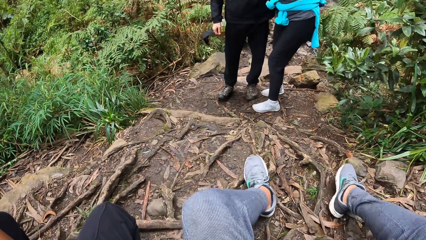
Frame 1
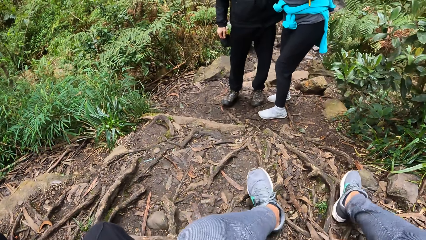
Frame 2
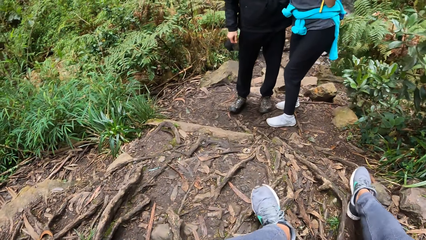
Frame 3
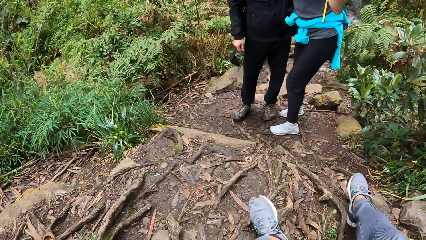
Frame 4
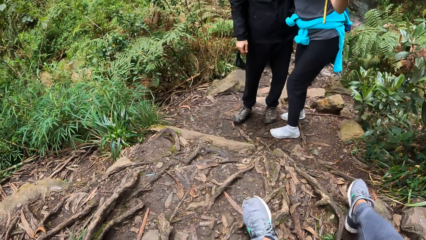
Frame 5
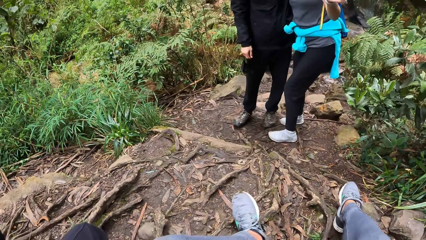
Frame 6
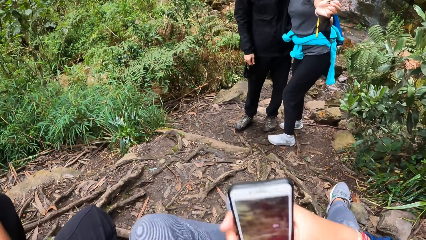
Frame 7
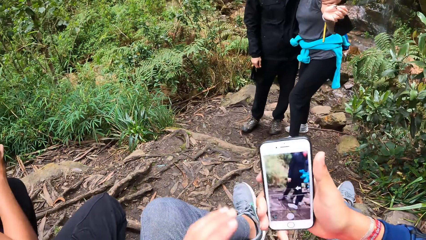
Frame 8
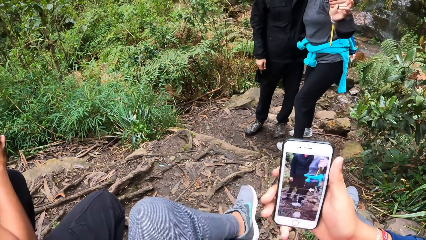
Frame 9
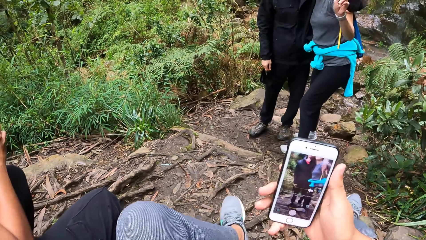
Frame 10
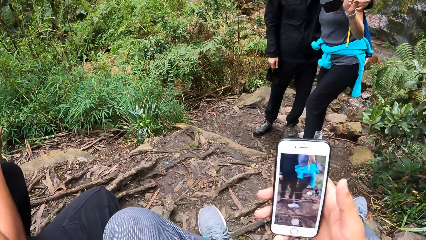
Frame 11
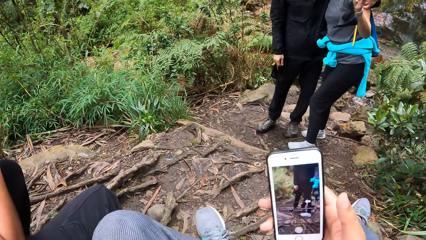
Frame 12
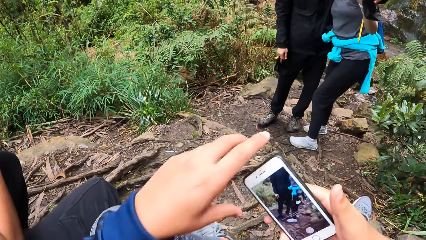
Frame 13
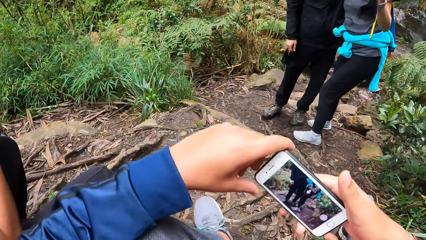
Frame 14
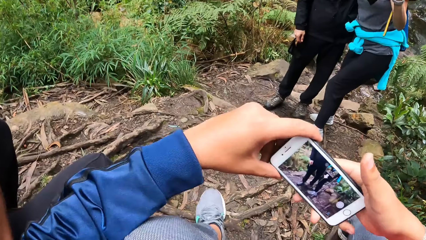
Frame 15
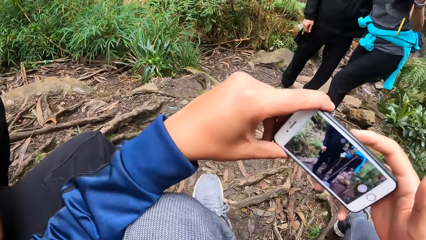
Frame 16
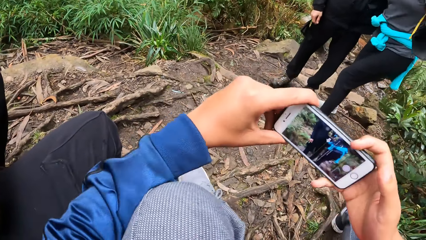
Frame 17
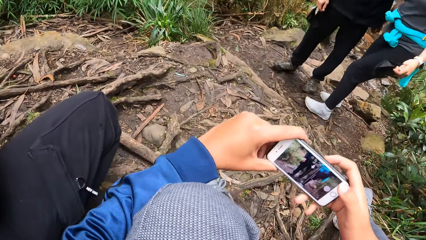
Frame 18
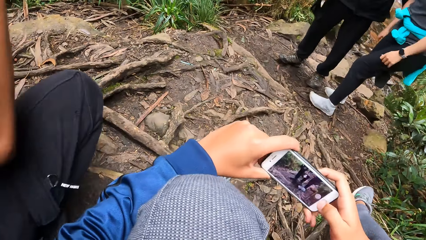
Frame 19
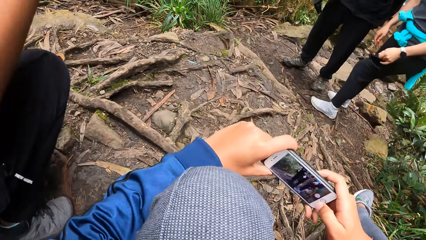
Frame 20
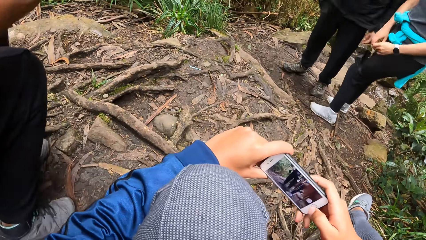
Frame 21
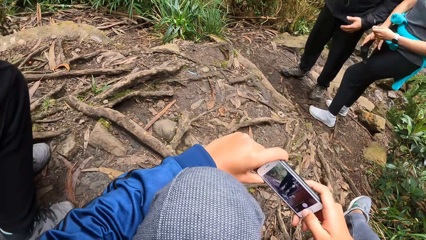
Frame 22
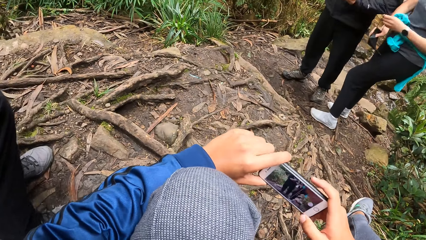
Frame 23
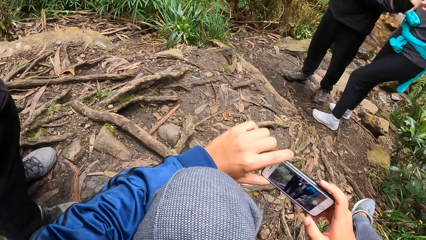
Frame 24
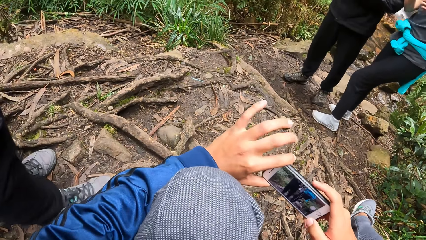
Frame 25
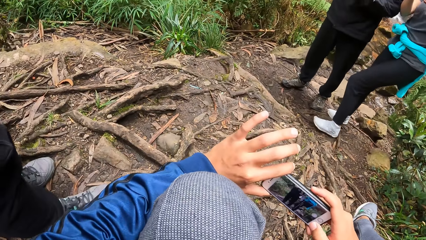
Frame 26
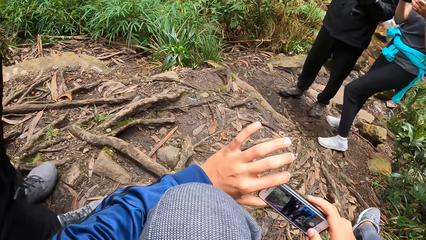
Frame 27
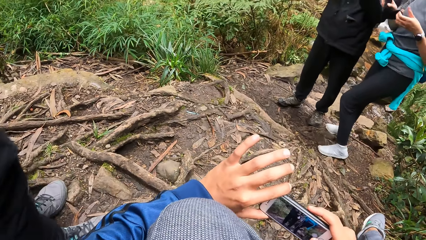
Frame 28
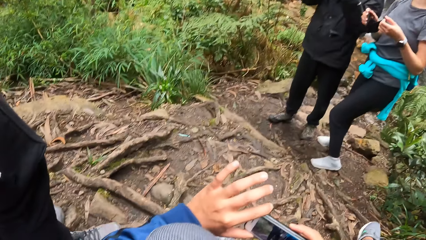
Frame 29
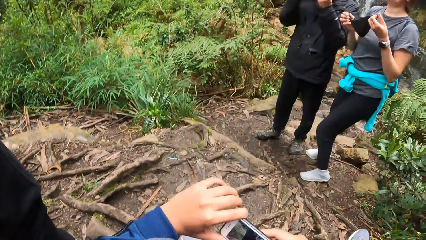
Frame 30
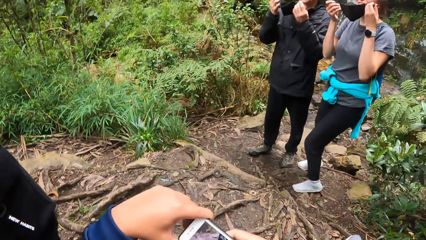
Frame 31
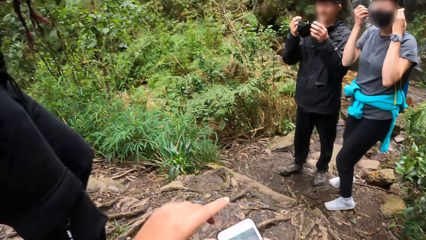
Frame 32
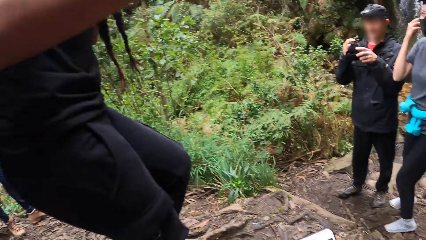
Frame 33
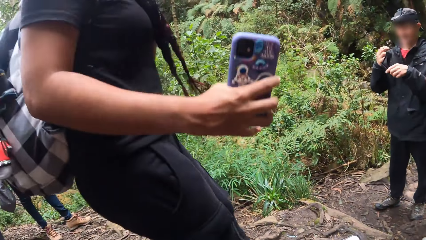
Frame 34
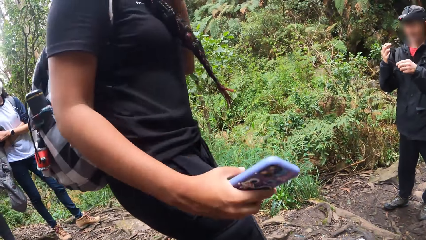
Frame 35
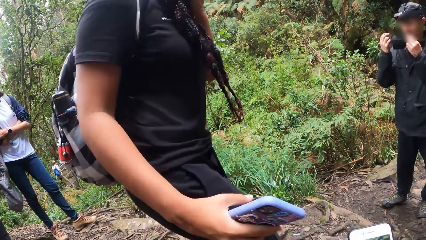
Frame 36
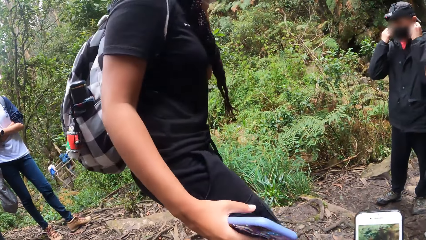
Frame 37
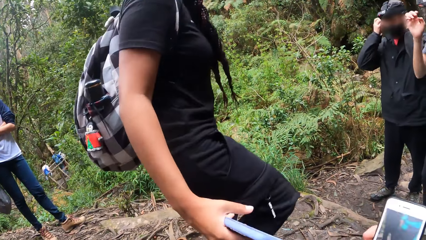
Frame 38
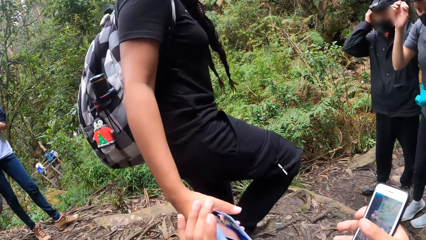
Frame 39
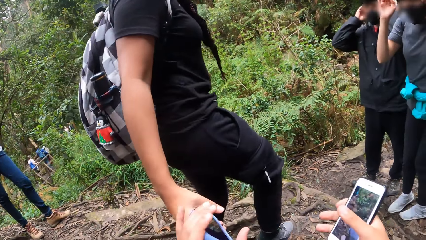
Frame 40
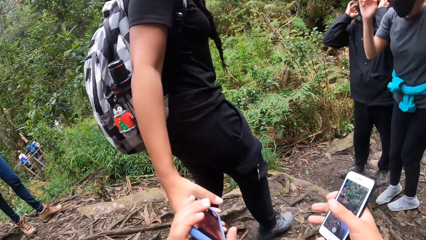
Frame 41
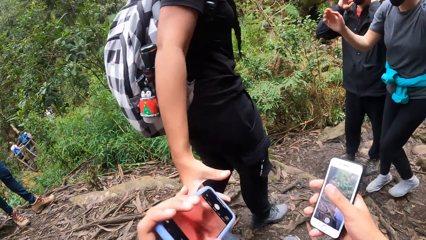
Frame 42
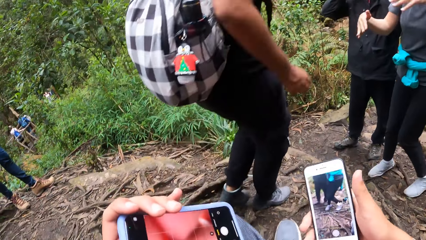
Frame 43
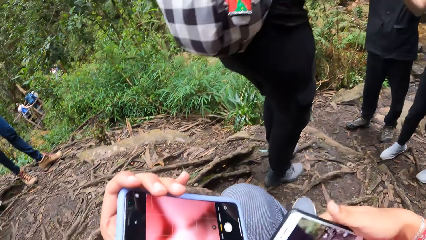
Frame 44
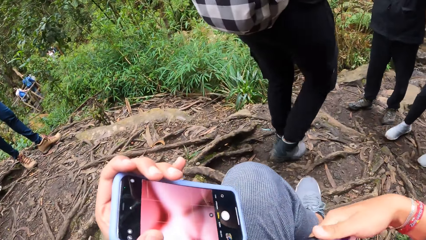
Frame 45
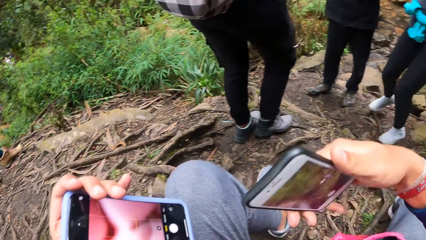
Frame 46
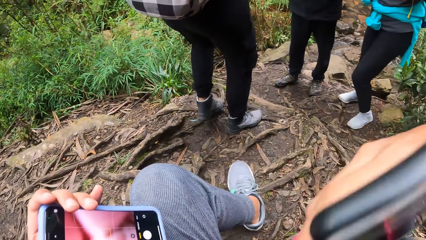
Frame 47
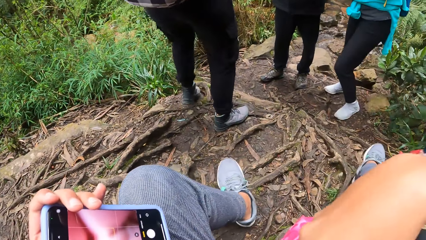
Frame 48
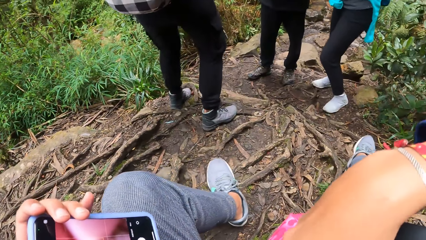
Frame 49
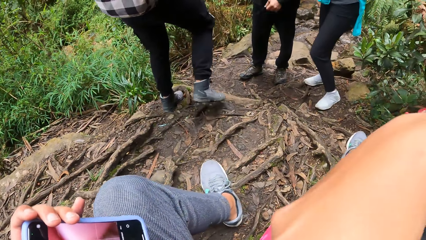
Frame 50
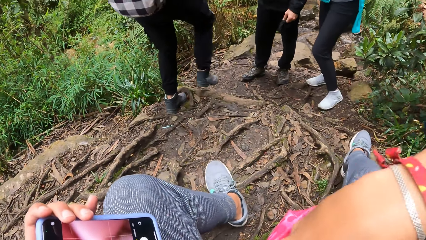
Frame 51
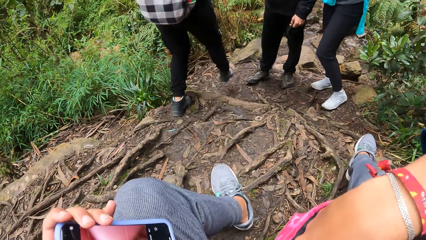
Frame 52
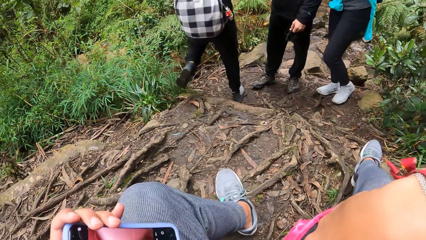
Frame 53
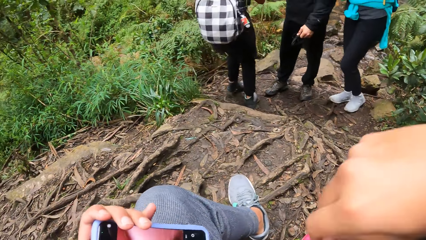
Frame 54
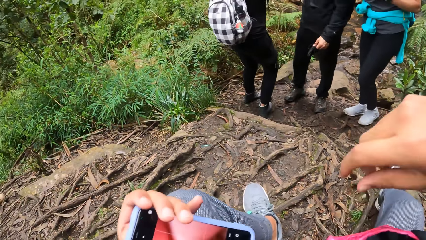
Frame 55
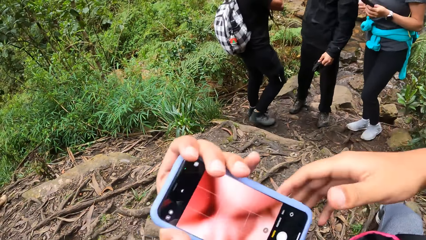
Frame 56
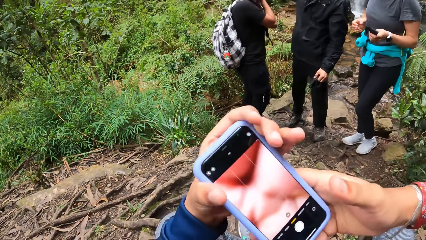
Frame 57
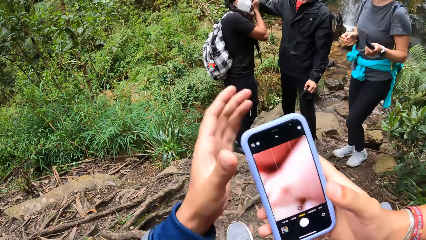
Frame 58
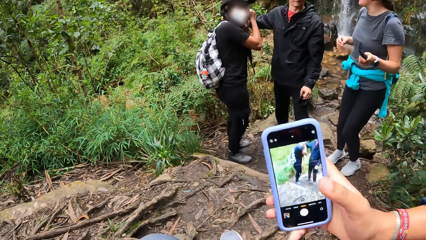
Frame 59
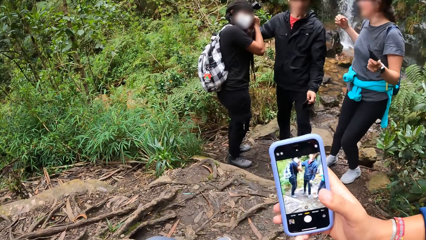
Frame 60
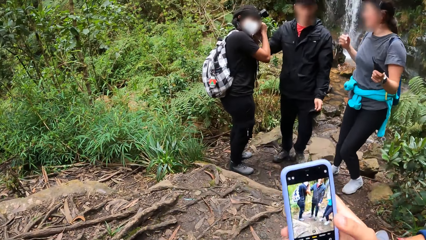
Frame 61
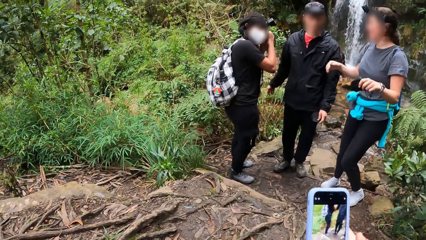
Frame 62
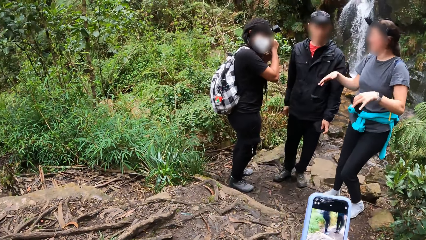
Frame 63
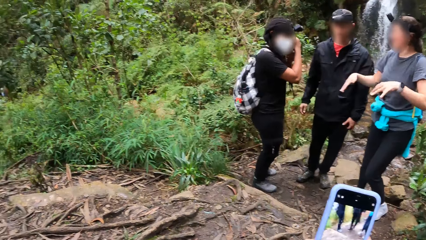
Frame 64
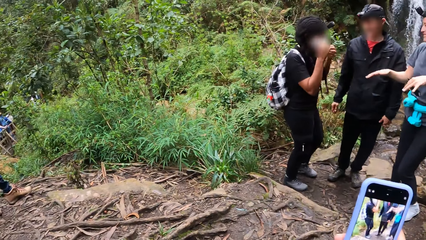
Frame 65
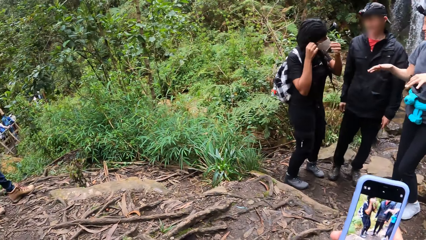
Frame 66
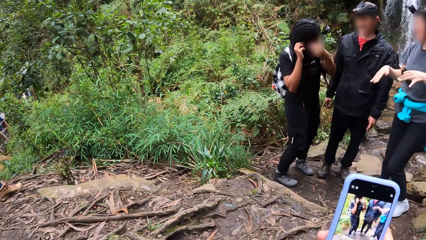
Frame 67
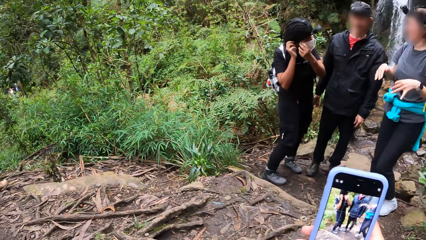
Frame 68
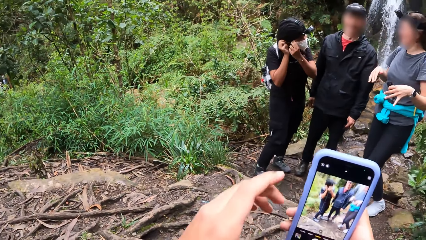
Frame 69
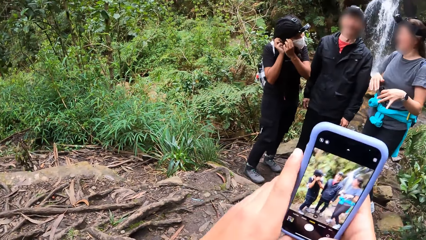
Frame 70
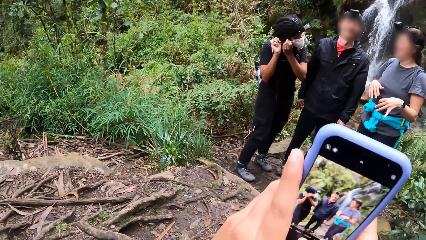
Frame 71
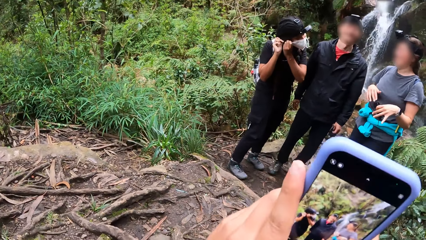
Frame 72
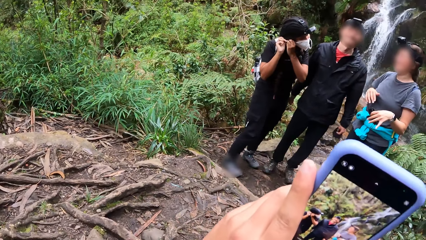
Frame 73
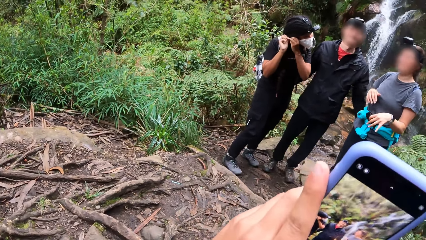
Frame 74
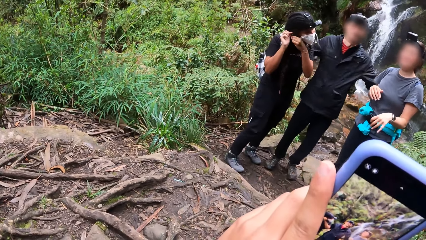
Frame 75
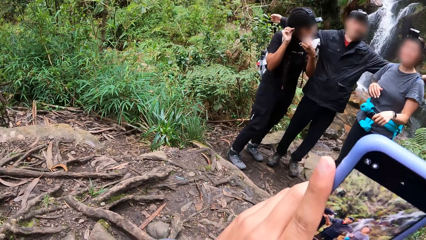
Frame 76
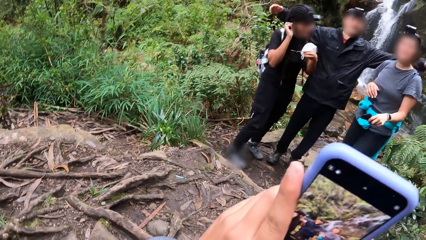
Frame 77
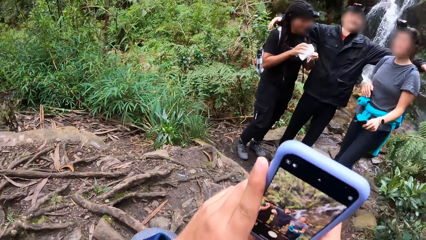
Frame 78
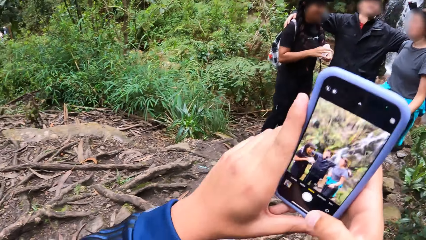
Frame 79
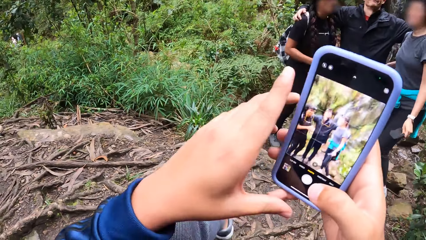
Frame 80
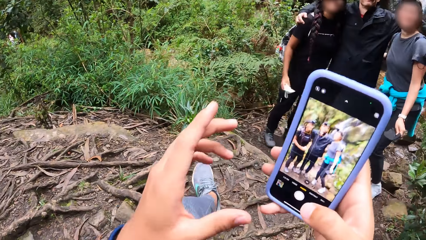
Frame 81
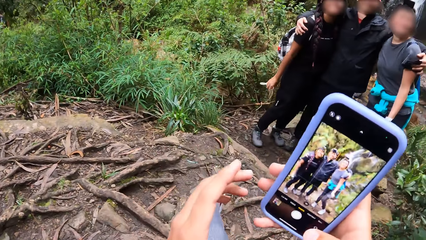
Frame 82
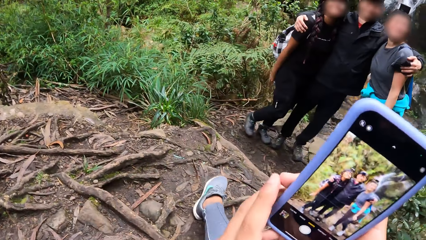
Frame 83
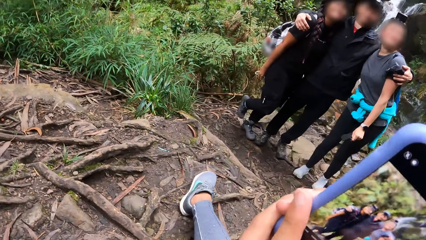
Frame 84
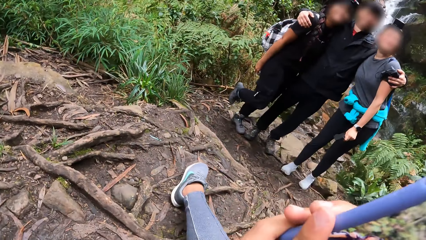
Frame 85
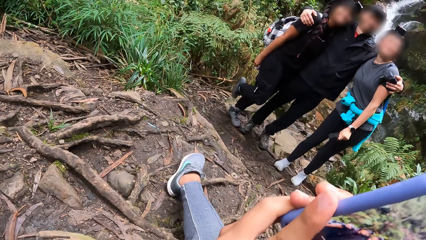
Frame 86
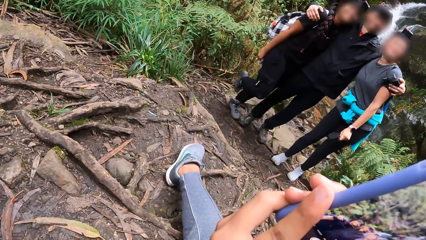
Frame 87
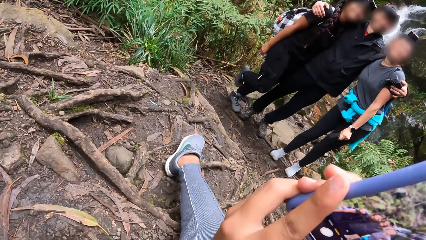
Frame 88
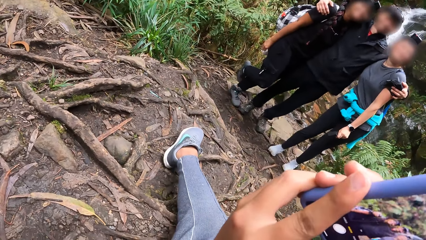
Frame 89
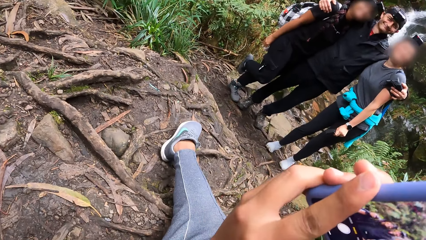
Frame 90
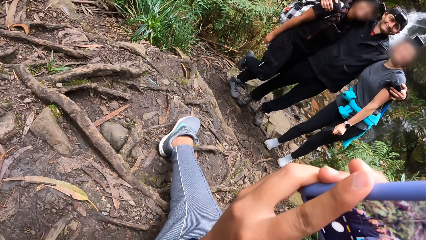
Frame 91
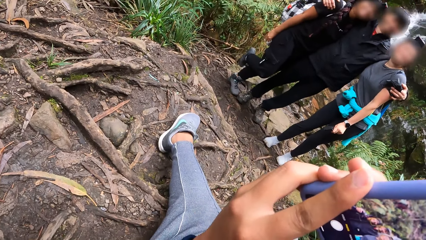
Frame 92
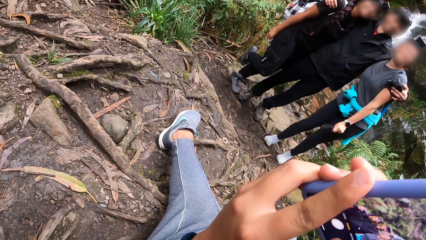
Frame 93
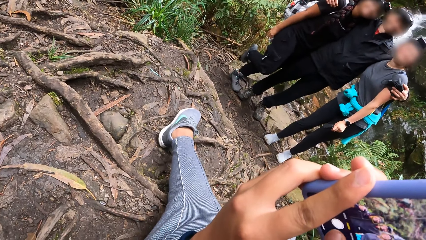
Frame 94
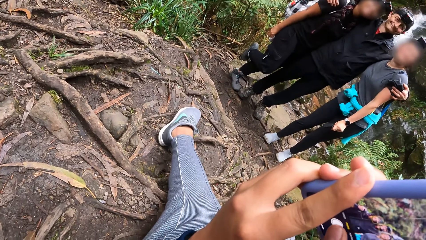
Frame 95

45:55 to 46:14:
The camera wearer takes a photo with the phone in his two hands. A woman stretches a phone in her right hand towards the camera wearer. The camera wearer collects the phone from the woman with his left hand. He puts the phone in his right hand in a bag on his shoulder. He passes the phone in his left hand to his right hand. The woman removes a nose mask on her face with her two hands. The woman interacts with another woman and a man. The camera wearer takes a photo with the phone in his two hands.
